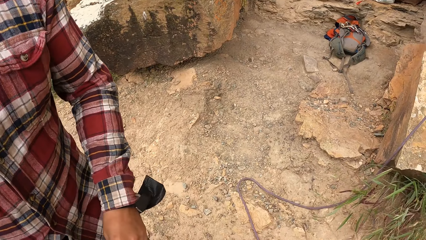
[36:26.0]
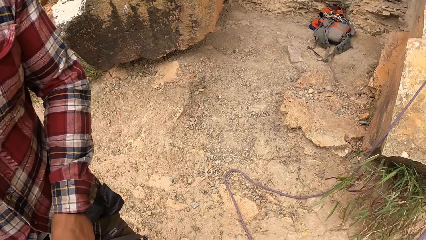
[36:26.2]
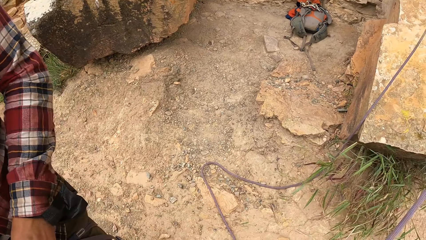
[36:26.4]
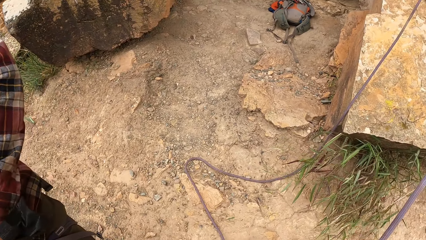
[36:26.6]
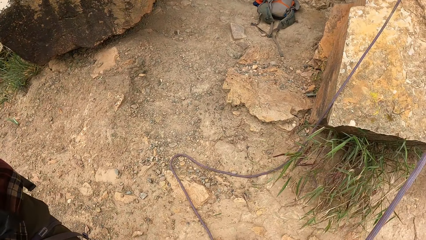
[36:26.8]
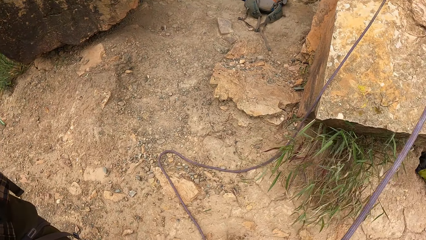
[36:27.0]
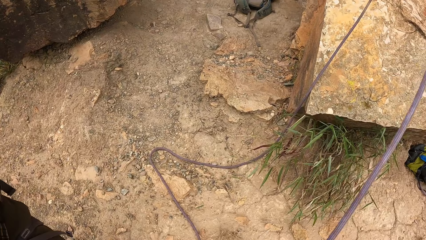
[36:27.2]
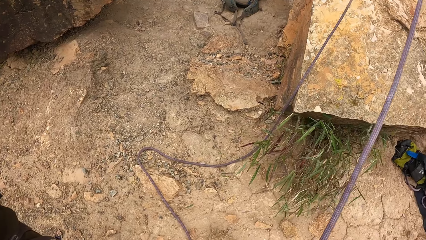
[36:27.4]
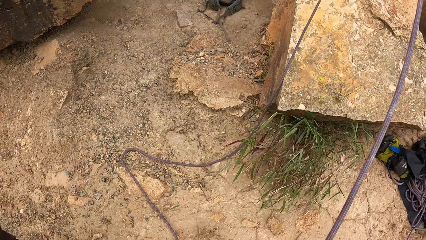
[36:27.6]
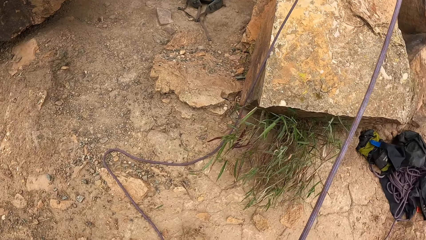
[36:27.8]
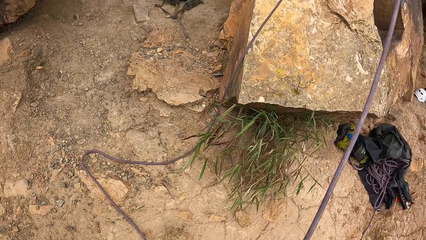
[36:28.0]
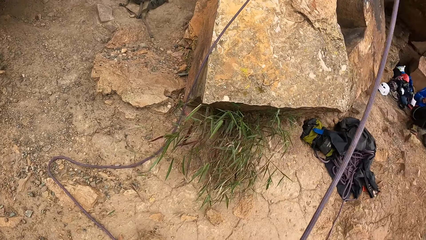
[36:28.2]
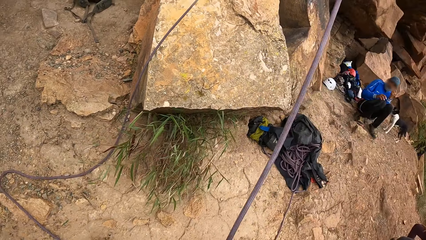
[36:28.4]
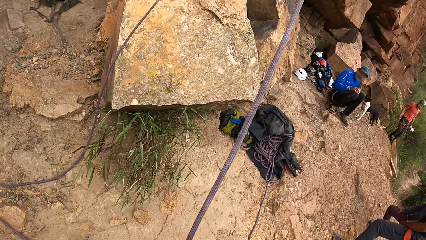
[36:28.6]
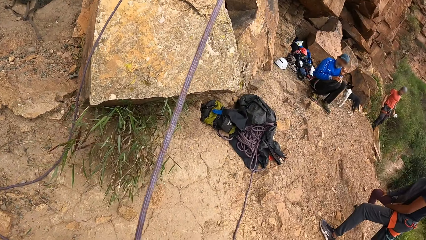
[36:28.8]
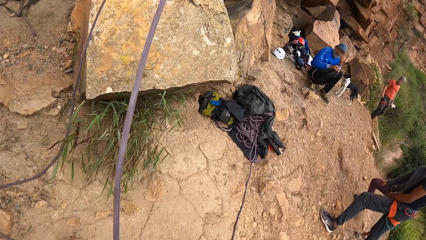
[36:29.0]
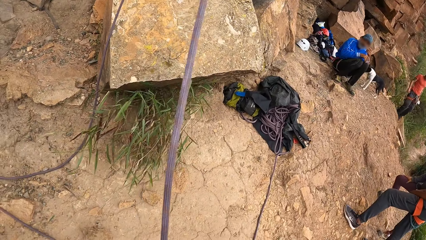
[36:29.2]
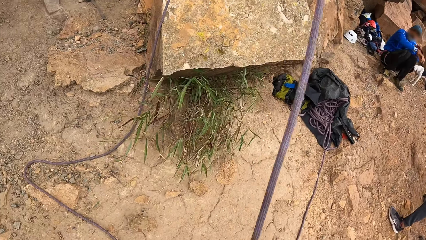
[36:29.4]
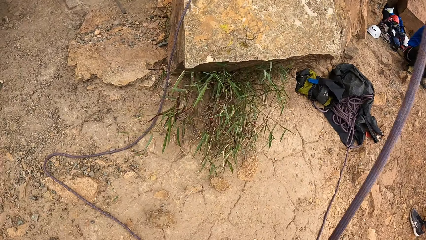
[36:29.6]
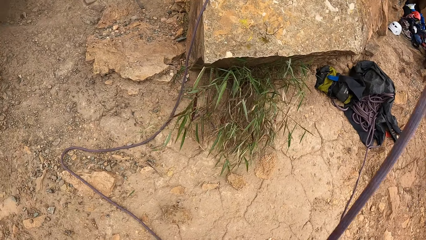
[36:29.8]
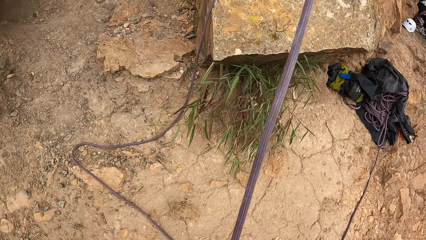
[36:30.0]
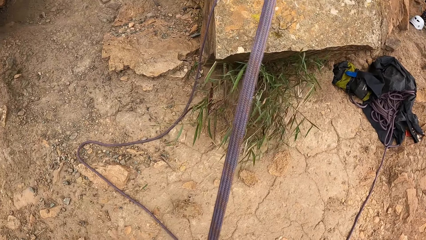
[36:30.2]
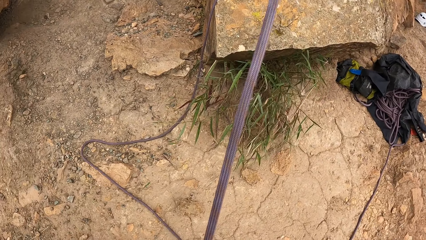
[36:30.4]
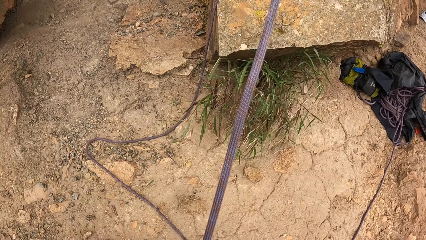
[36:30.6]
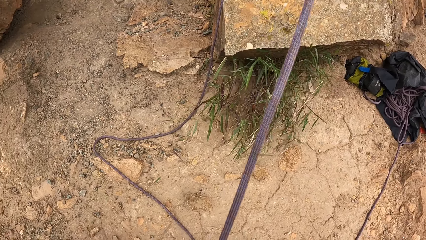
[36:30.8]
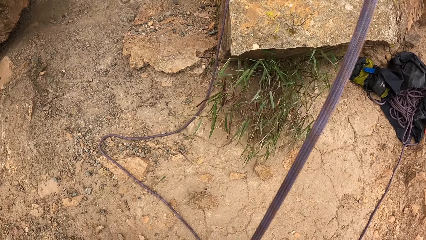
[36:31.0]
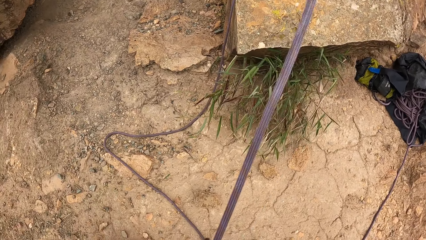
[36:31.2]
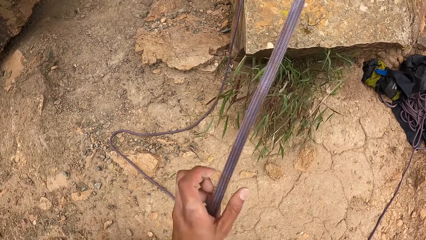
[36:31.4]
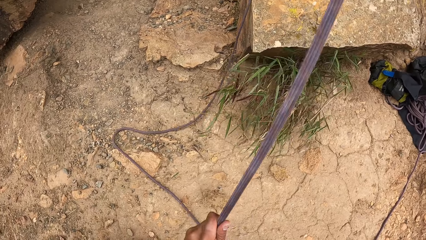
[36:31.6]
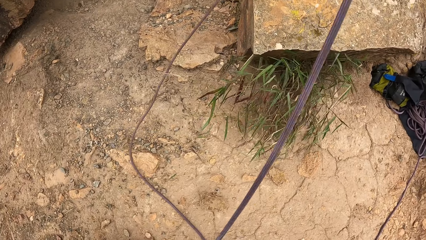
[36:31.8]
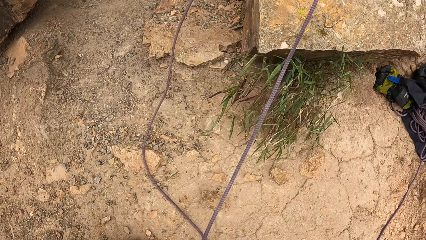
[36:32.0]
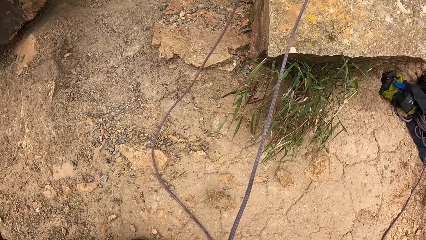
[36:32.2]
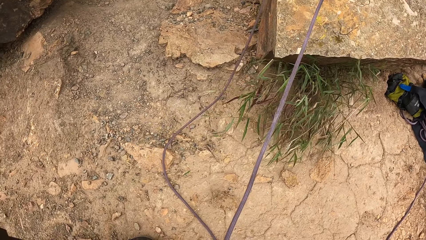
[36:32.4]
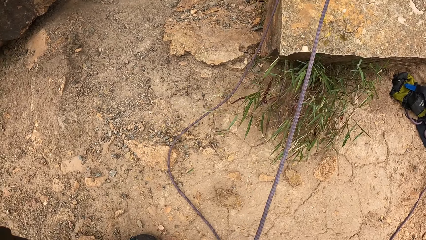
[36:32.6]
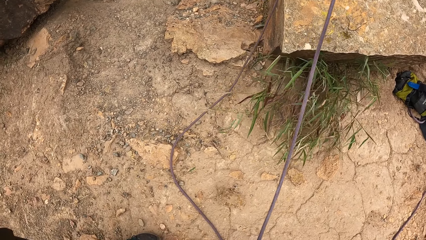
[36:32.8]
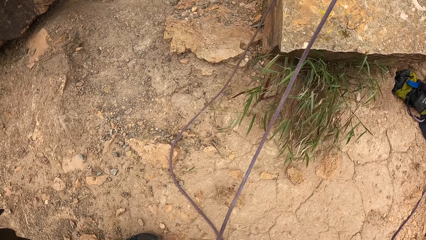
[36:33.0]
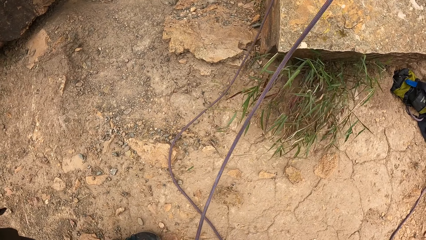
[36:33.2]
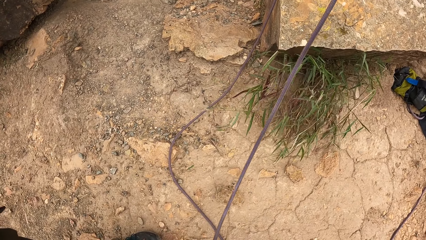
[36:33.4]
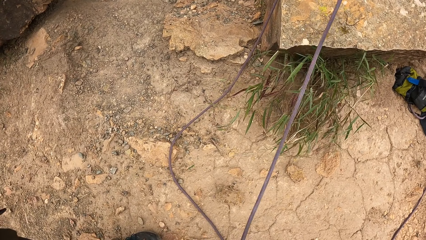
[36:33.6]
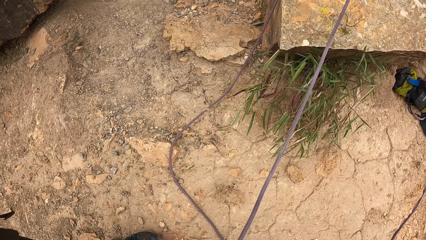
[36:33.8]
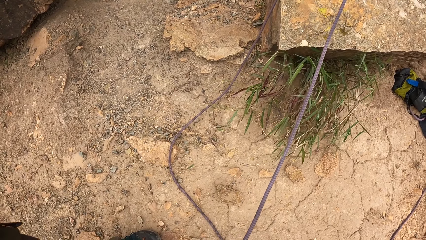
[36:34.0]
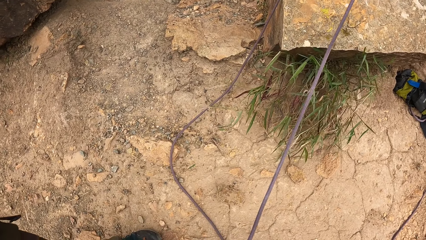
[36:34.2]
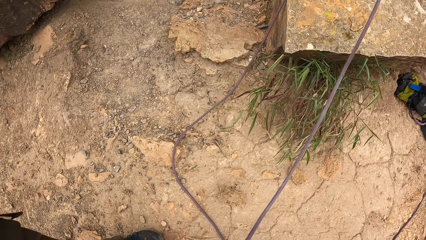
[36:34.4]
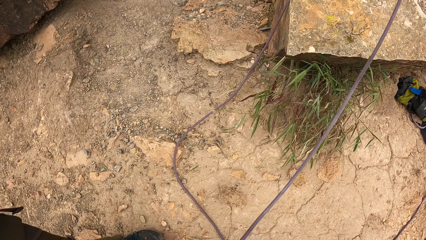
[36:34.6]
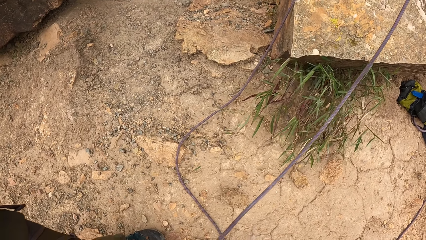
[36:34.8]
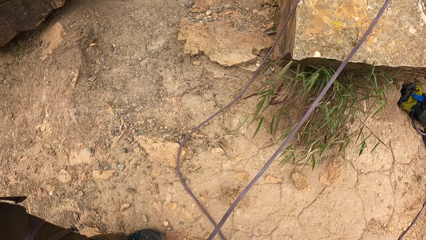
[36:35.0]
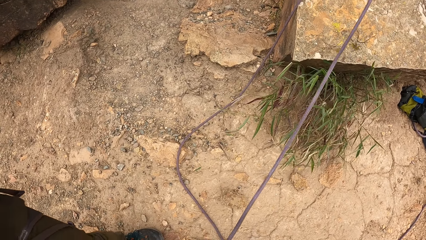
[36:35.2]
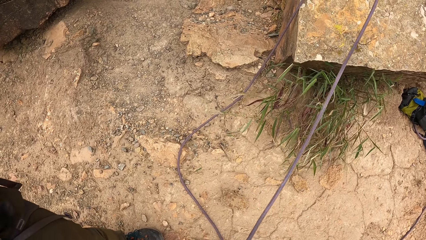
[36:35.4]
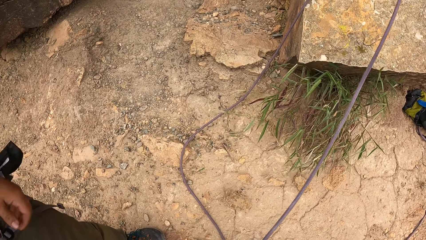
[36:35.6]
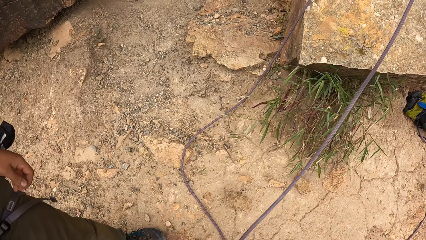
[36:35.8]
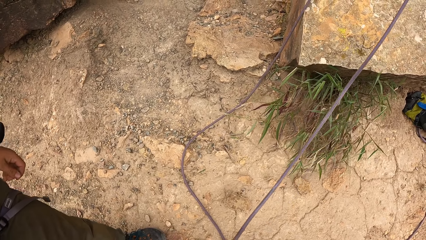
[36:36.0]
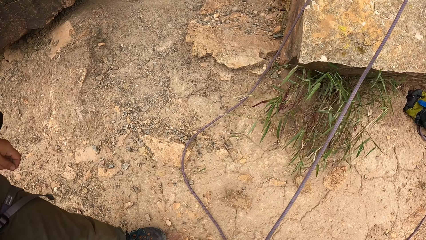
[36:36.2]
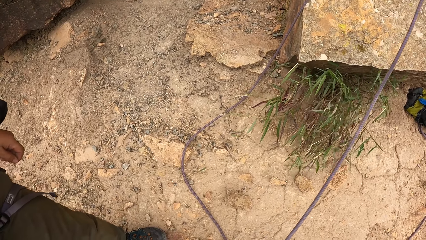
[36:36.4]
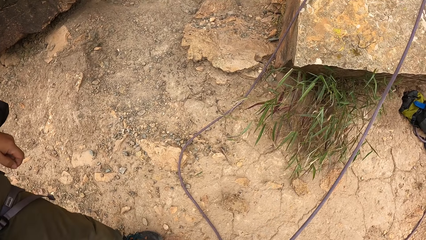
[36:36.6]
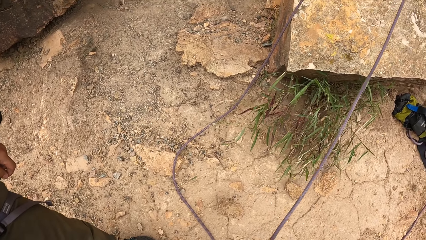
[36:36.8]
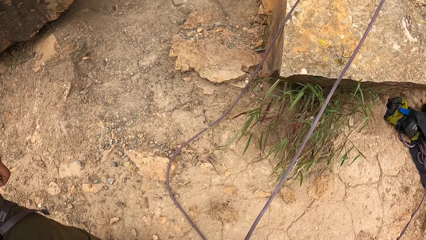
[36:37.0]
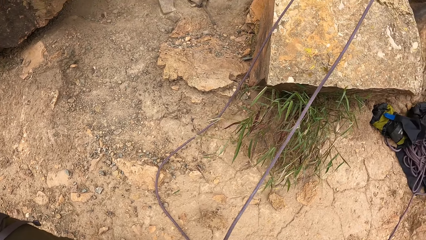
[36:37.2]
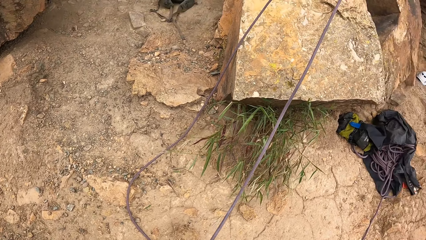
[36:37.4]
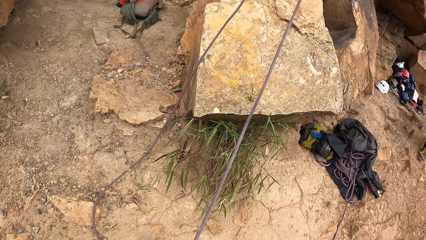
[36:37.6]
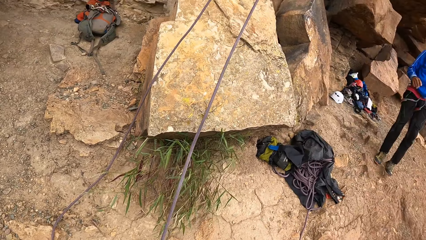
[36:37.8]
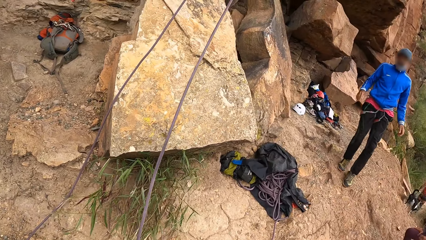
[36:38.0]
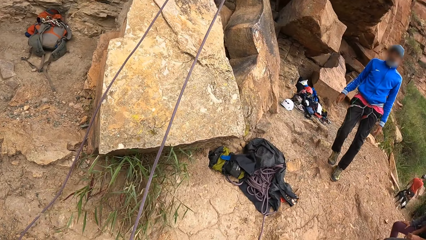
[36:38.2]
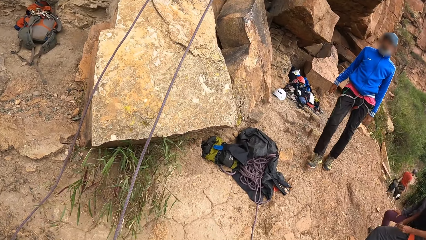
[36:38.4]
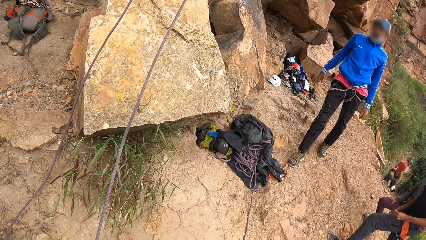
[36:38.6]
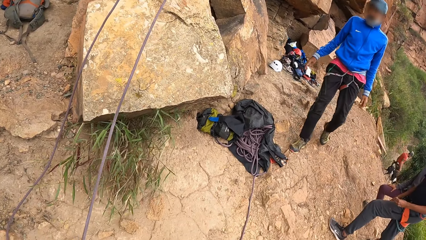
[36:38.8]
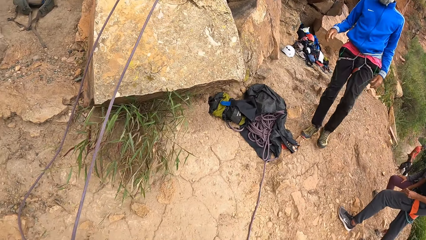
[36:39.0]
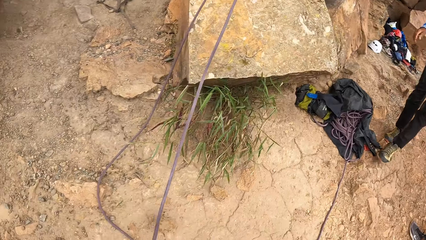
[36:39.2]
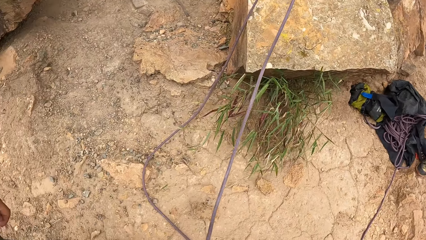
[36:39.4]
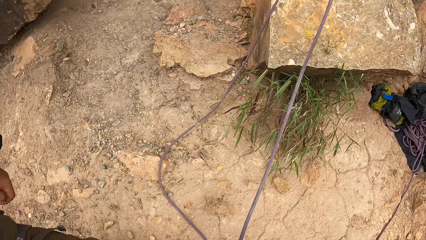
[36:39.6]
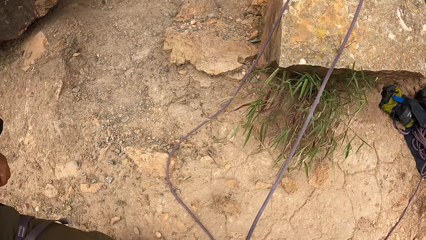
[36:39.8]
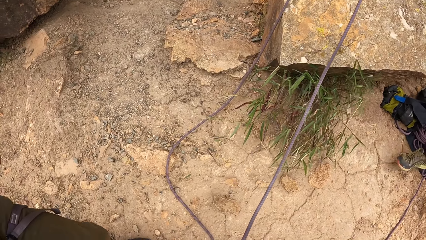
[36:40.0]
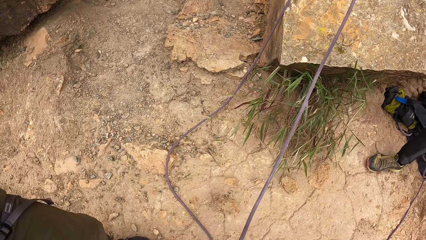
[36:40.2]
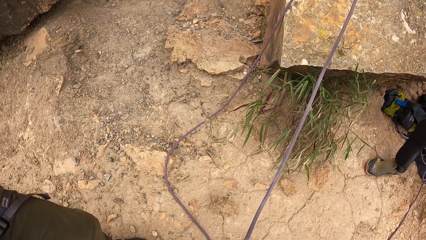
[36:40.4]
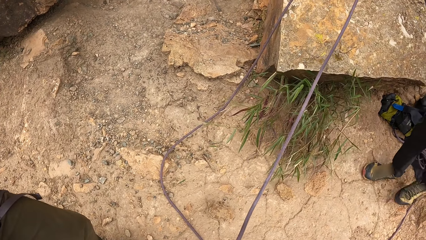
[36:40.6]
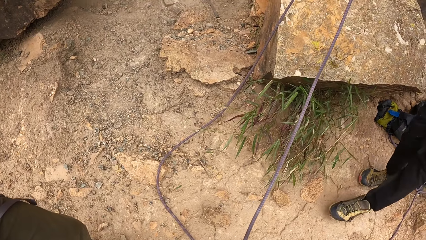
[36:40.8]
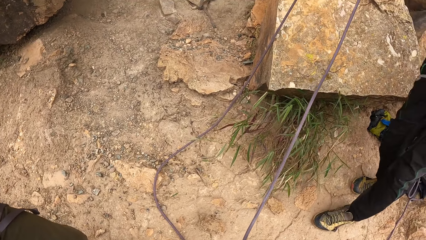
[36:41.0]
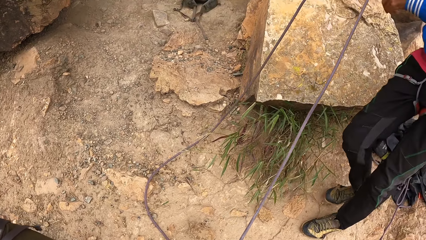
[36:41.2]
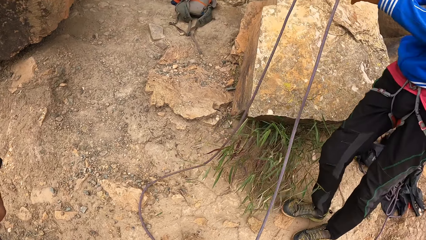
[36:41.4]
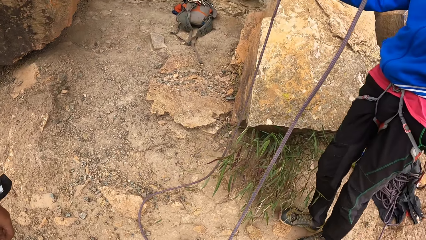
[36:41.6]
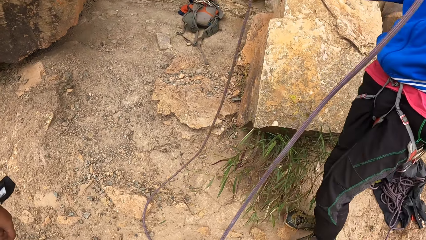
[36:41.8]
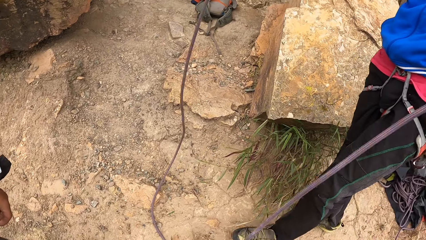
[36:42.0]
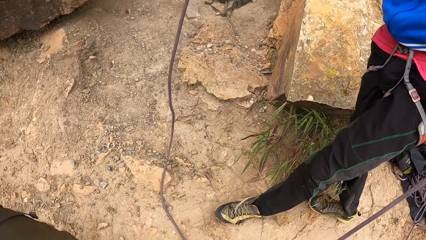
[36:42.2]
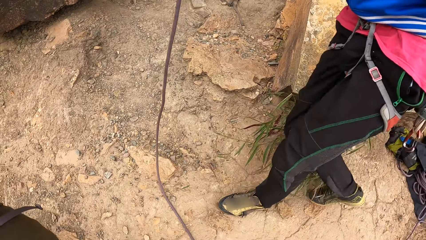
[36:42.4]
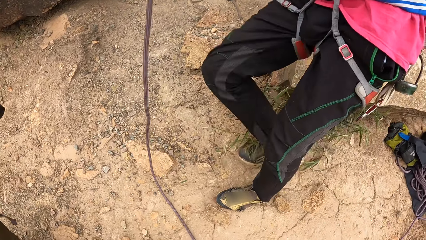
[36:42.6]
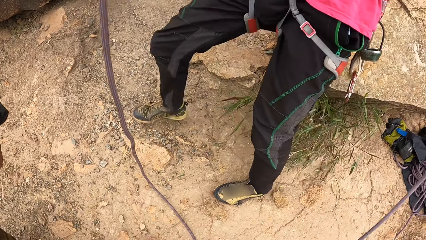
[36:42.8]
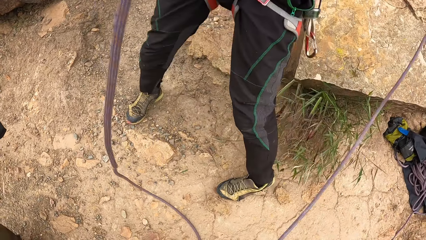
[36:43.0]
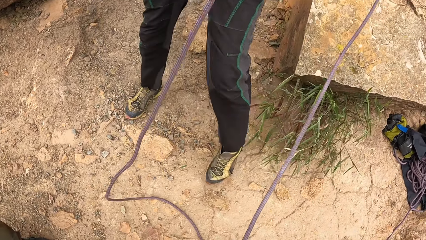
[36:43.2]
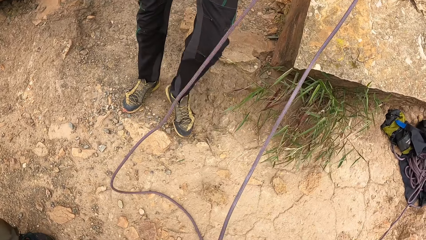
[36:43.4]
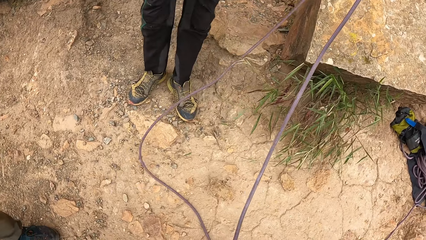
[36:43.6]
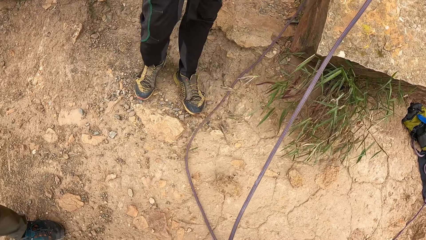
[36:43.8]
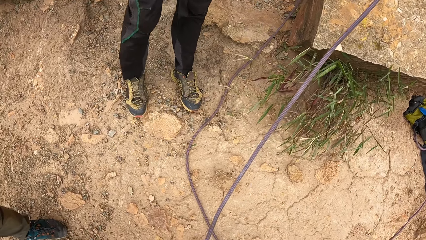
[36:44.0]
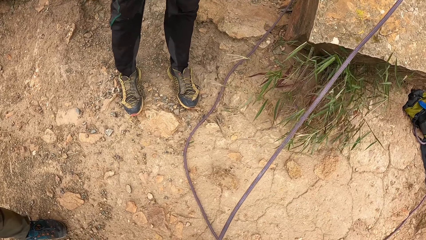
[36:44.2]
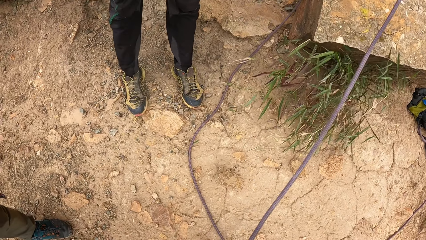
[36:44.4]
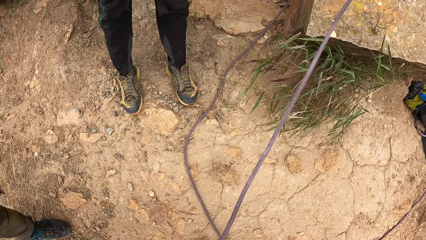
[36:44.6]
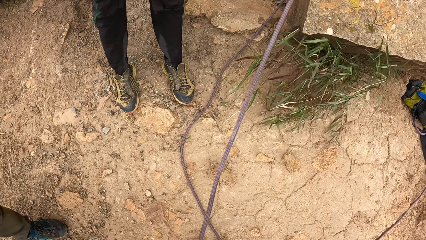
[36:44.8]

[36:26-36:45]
The camera wearer adjusts the rope and pulls the rope. A person walks. The camera wearer looks around the field. The person lifts the rock and puts the rope on the rock.
